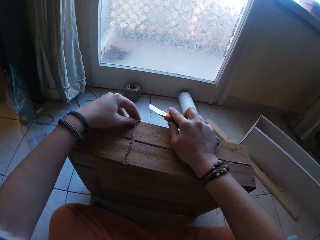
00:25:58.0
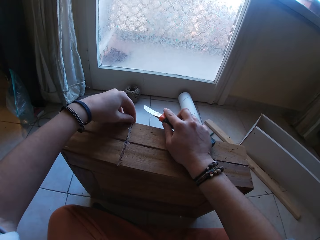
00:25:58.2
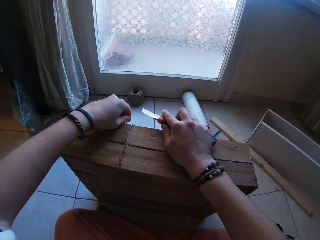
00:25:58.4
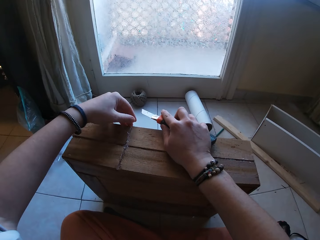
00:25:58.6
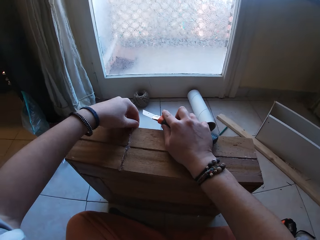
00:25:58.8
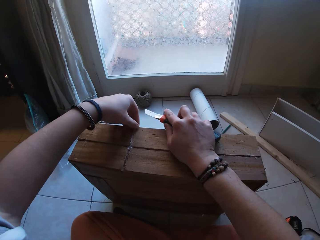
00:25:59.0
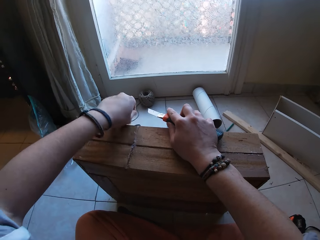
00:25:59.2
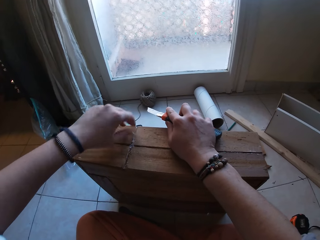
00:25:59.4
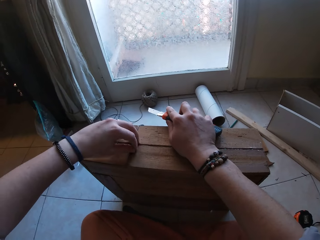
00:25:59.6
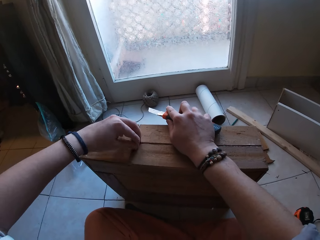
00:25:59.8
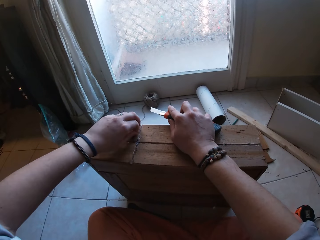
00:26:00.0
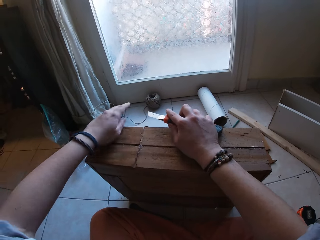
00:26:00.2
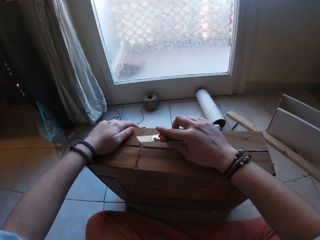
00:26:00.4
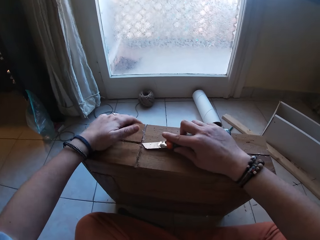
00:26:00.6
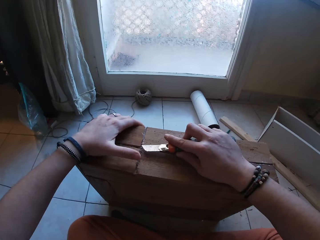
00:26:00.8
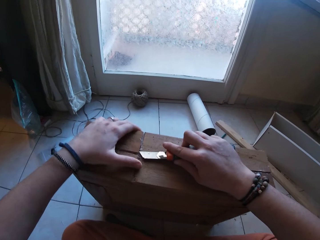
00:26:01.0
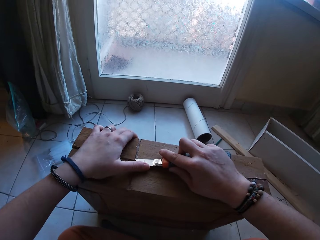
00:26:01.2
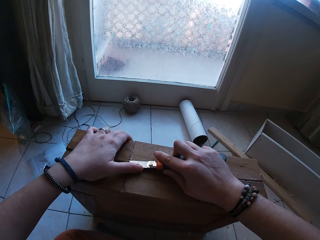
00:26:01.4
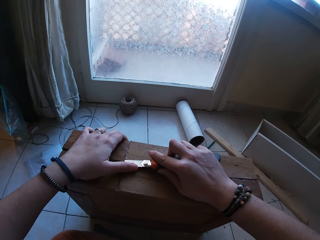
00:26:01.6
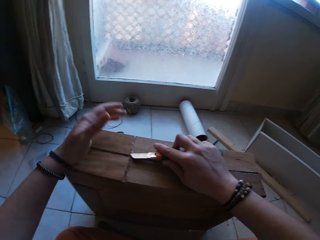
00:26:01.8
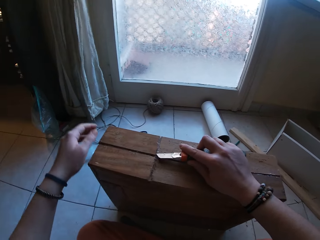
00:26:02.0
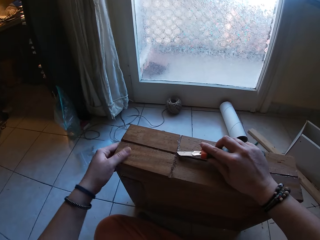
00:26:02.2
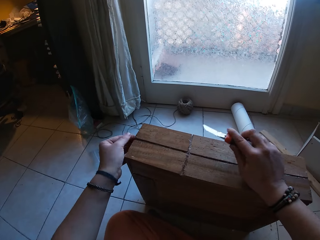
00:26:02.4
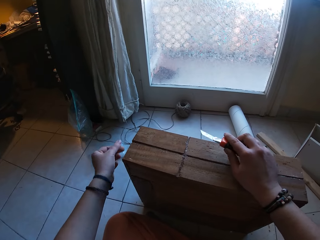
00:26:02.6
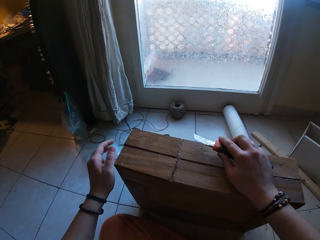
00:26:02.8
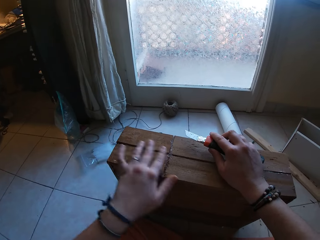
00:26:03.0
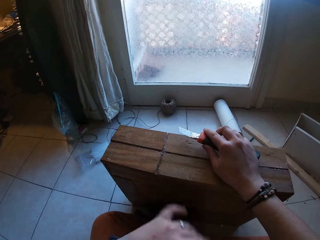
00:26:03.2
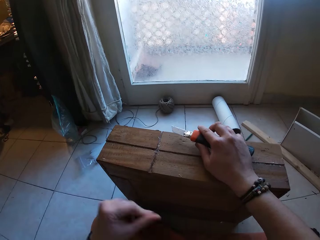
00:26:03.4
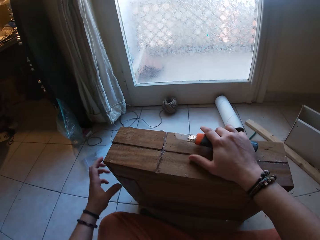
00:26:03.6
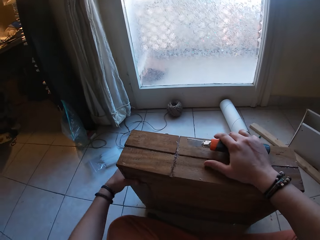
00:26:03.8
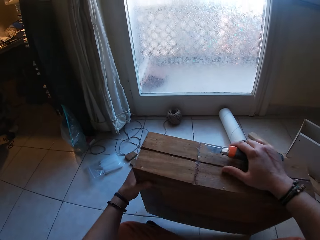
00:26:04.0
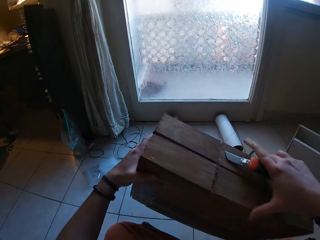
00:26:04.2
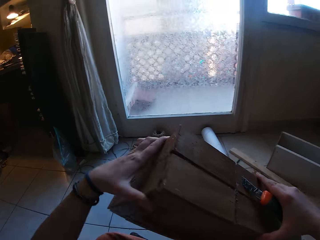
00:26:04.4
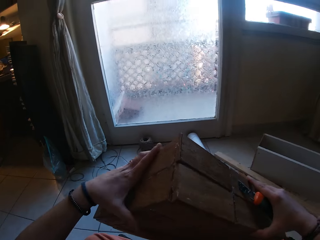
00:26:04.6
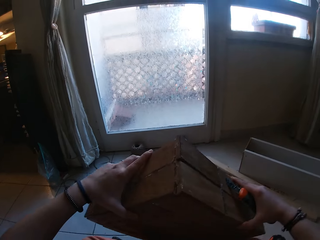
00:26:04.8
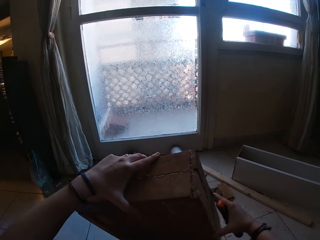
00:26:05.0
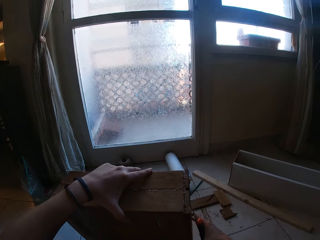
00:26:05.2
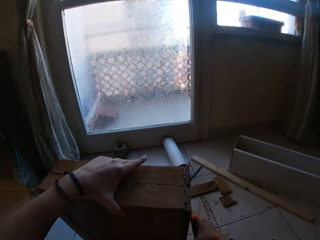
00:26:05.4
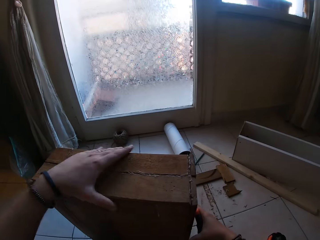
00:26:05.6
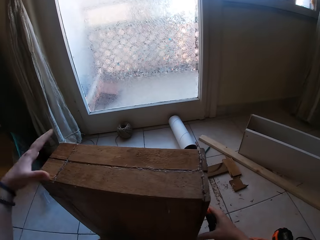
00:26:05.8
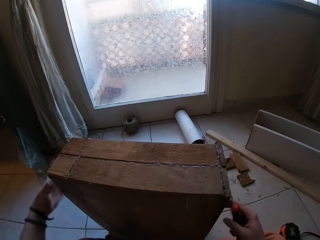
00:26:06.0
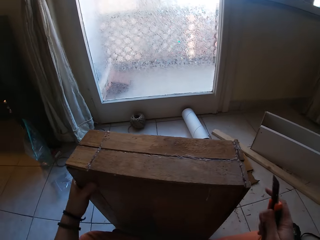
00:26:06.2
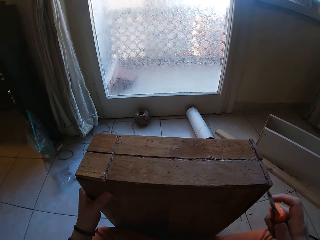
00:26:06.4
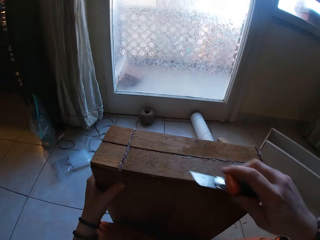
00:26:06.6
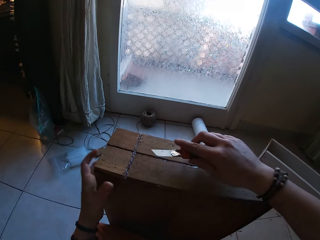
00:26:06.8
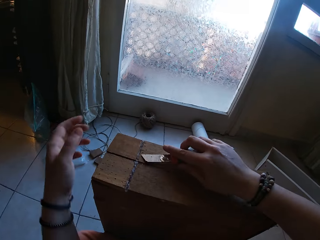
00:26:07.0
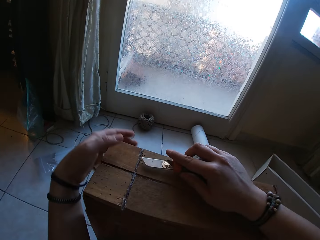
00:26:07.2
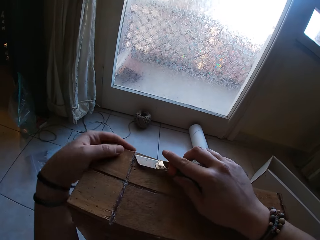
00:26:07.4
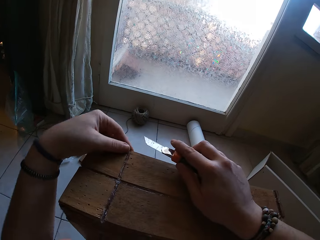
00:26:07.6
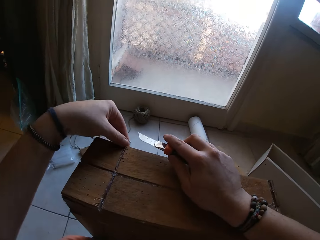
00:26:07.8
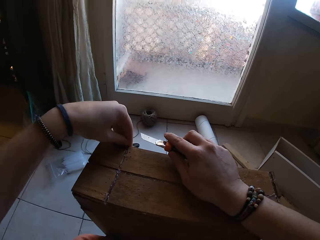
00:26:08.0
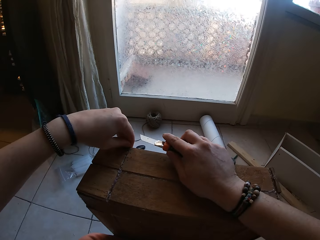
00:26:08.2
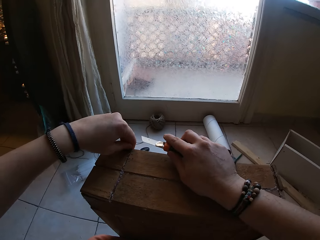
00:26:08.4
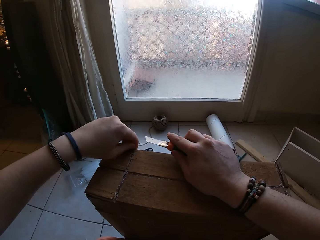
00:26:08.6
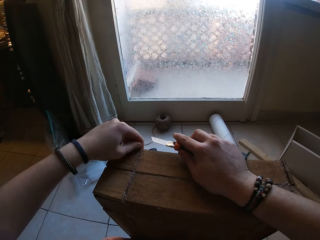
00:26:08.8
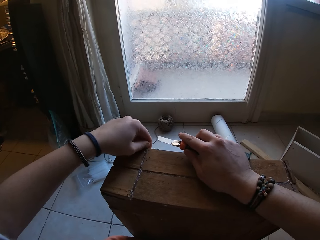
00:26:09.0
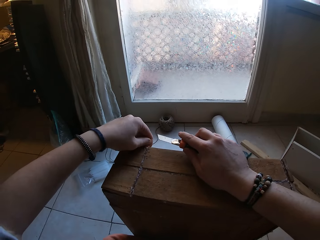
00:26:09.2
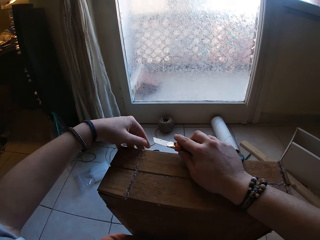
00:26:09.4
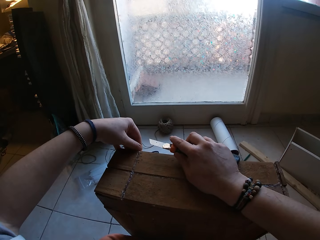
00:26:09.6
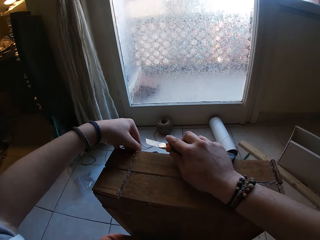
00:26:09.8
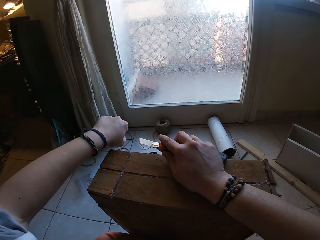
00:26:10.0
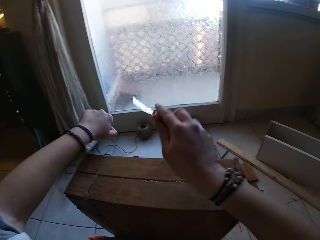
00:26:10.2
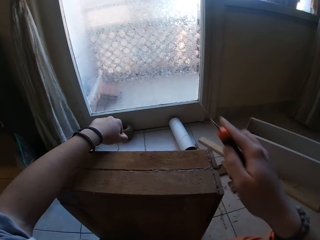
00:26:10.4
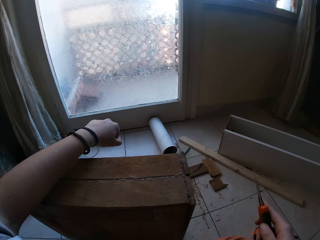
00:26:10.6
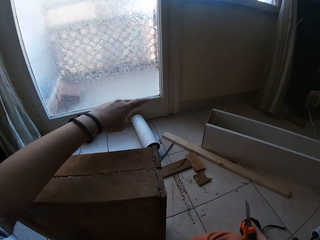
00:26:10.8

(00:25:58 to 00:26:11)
The camera wearer removes dirt from the wooden box with his left hand. He scrubs the wood. He places his left hand on the hacking knife in his right hand. He wipes dirt off the wooden box with his left hand. He turns the wood. He positions the wooden box with both hands on the floor. He removes dirt from the wooden box with his left hand.

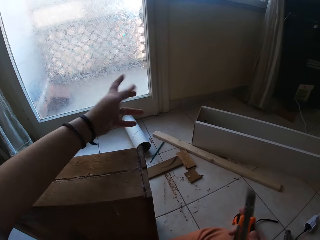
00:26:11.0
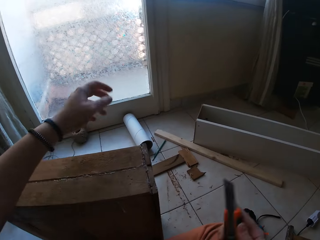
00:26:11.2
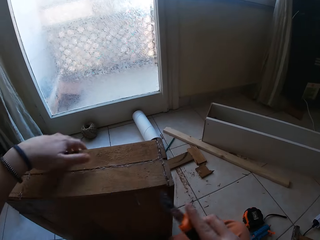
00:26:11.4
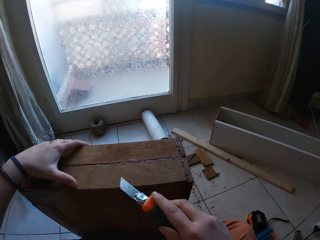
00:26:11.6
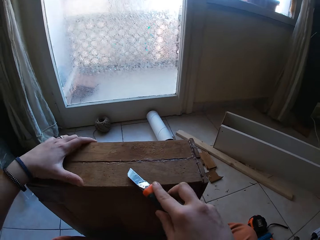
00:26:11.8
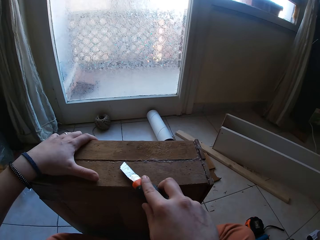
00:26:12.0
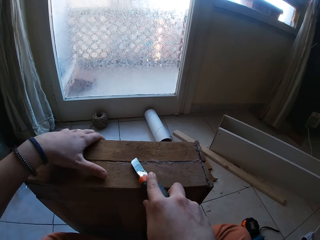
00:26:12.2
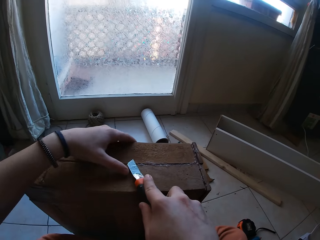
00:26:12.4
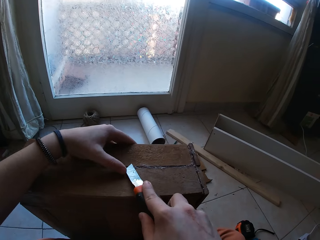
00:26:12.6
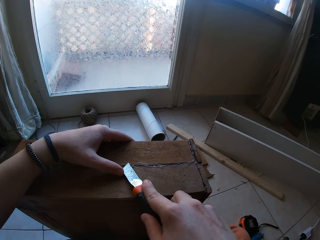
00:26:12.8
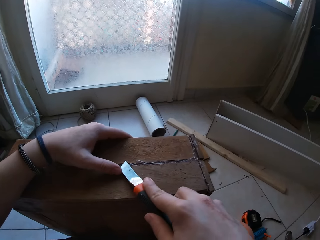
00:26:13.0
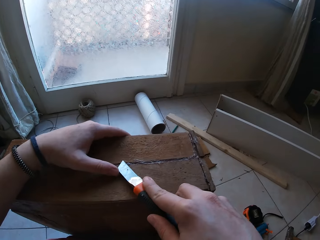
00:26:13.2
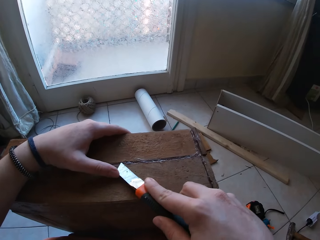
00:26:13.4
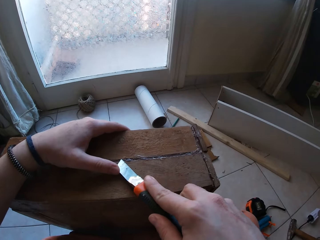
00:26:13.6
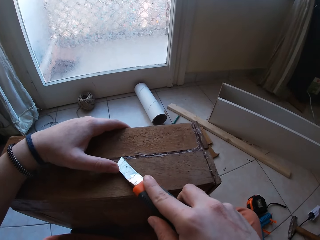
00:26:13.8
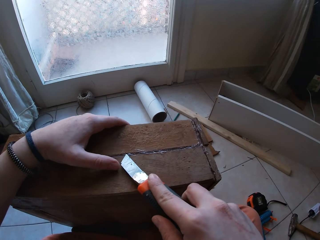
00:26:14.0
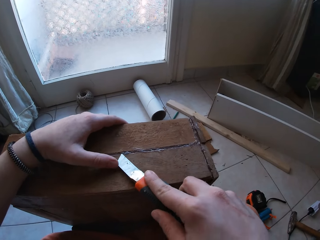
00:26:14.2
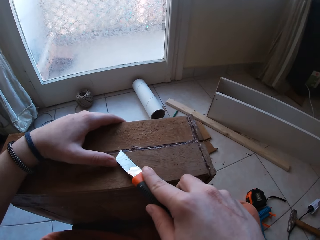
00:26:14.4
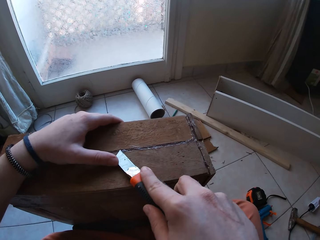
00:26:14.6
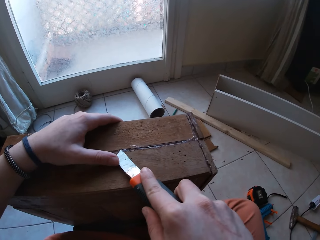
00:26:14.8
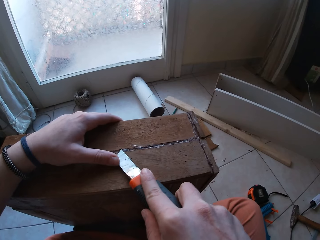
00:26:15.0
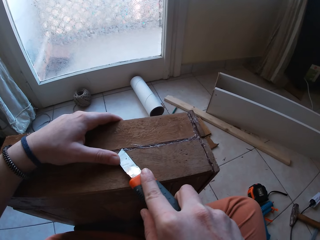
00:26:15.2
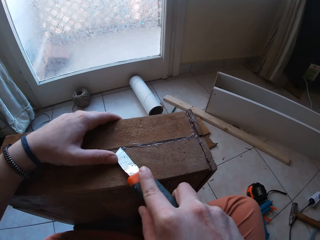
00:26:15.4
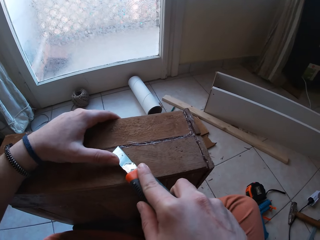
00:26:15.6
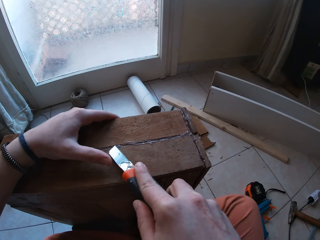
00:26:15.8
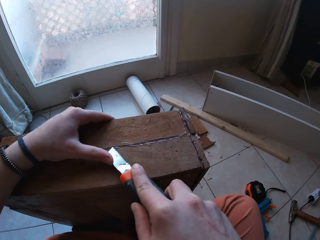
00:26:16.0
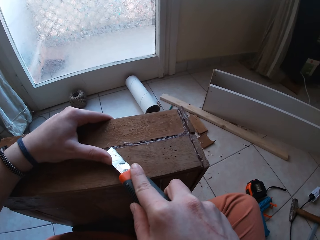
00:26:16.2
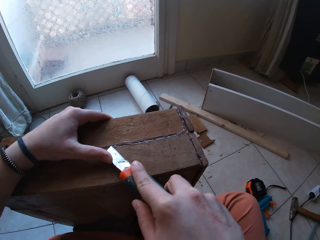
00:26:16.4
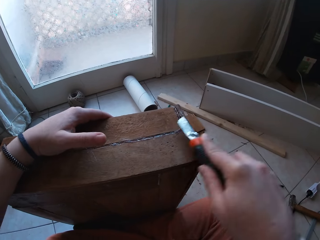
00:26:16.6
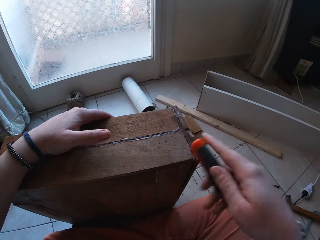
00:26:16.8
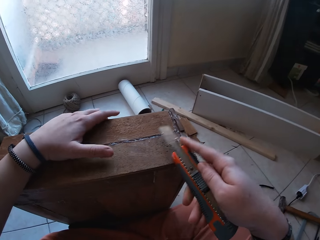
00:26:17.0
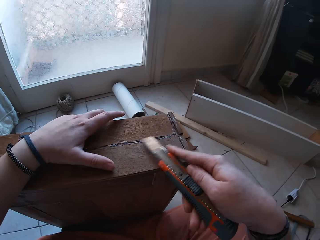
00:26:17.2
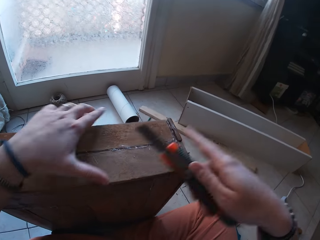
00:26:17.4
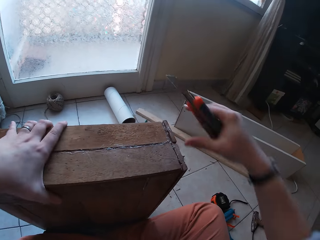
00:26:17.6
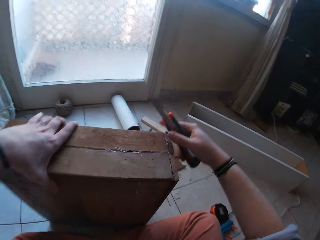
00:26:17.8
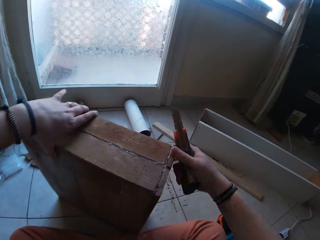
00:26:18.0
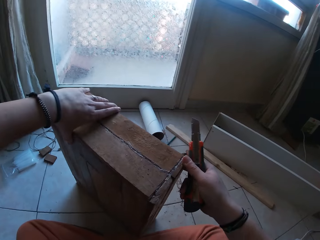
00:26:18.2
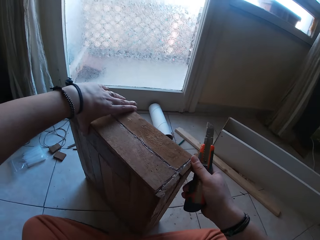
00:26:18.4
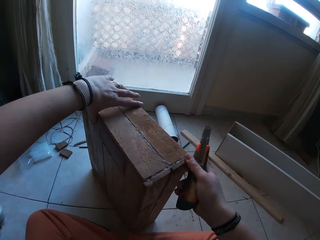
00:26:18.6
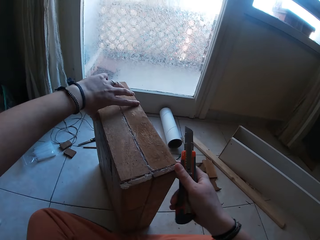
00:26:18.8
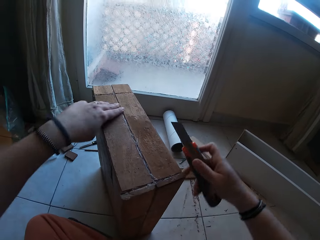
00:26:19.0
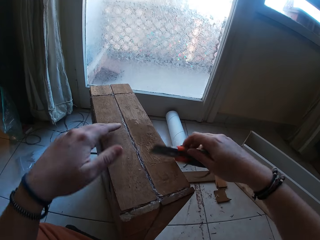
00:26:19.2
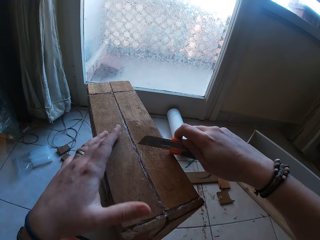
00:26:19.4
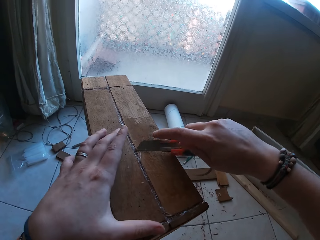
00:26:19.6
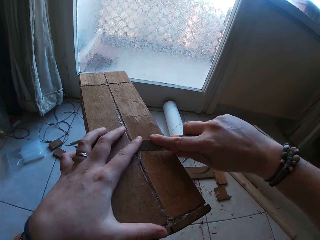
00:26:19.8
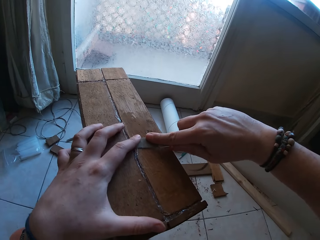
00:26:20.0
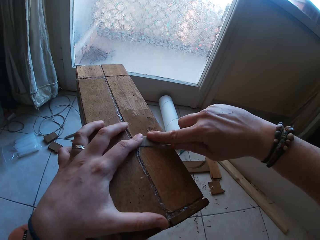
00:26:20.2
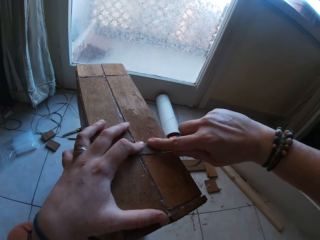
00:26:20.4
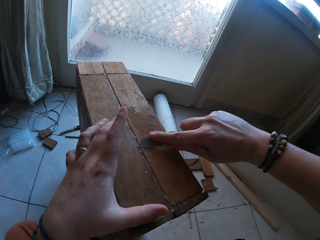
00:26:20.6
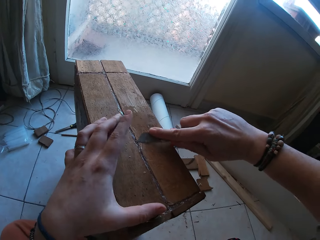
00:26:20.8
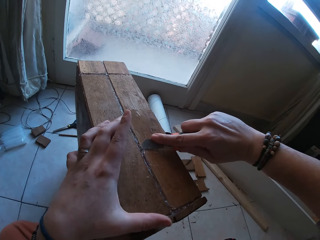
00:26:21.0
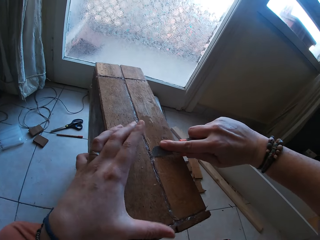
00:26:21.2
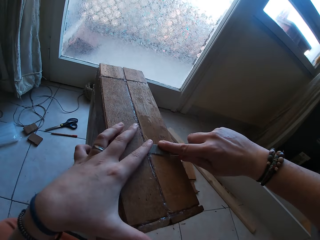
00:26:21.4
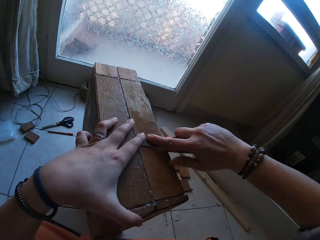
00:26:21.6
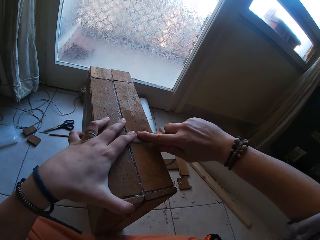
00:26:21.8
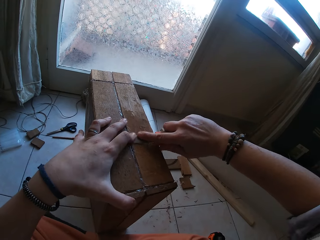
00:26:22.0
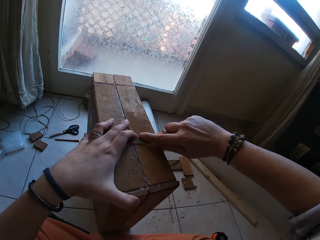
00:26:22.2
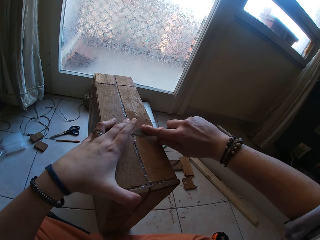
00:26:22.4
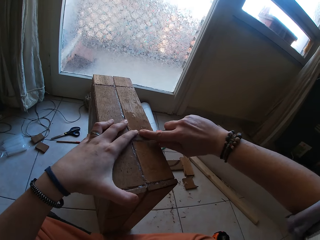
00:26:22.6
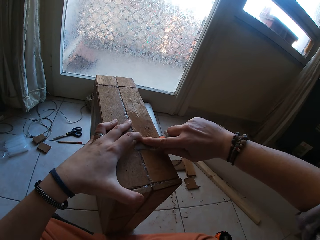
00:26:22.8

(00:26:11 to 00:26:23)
The camera wearer places his left hand on the hacking knife in his right hand. He scrapes dirt off the wooden box with the hacking knife in his right hand. He adjusts the wooden box on the floor with both hands. He turns the wood. He places his left hand on the hacking knife in his right hand. He scrapes dirt off the wooden box with the hacking knife in his right hand. He places his left hand on the hacking knife in his right hand.
